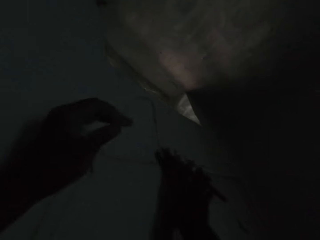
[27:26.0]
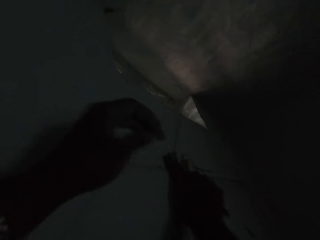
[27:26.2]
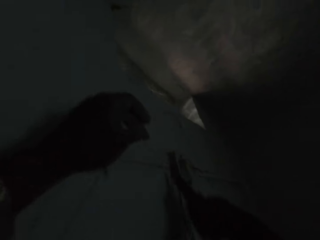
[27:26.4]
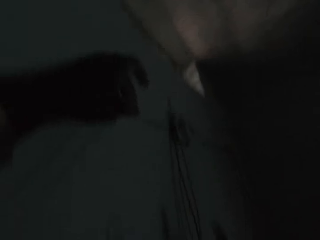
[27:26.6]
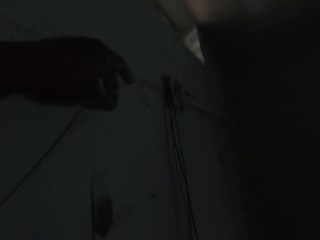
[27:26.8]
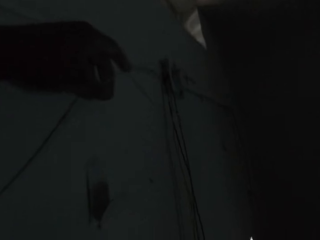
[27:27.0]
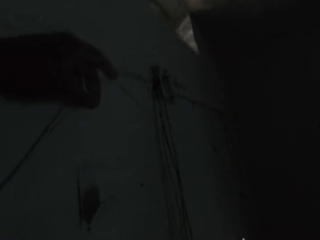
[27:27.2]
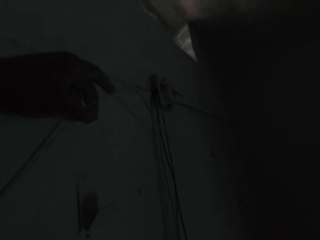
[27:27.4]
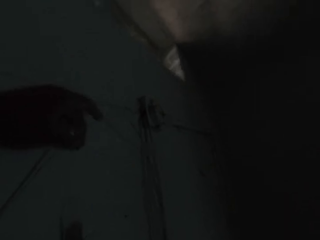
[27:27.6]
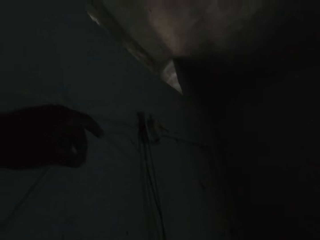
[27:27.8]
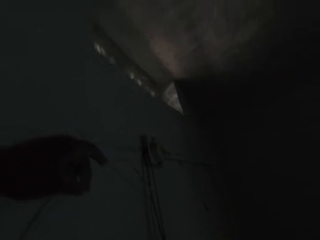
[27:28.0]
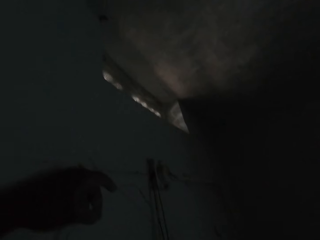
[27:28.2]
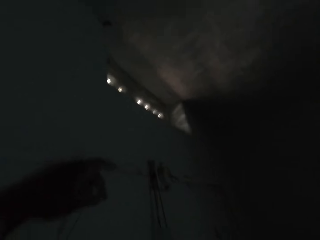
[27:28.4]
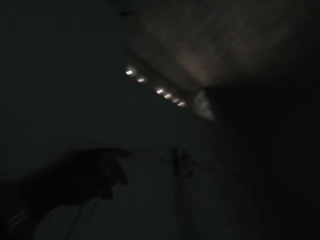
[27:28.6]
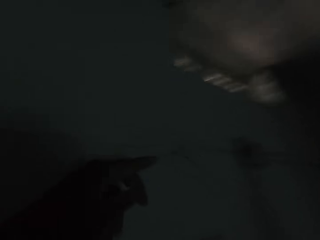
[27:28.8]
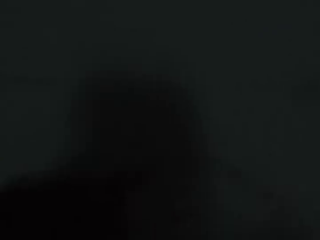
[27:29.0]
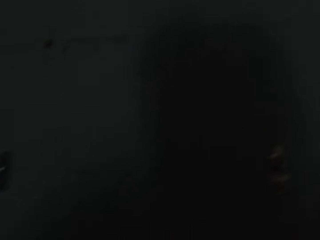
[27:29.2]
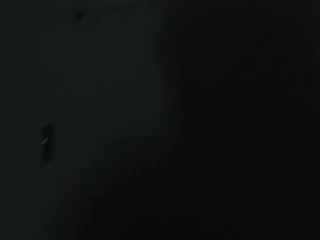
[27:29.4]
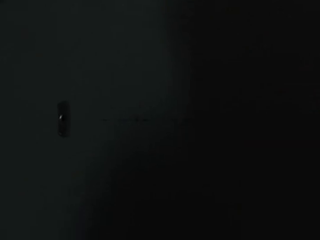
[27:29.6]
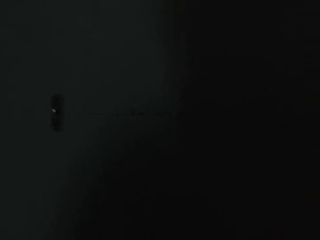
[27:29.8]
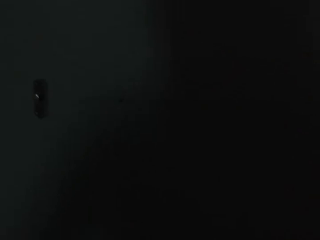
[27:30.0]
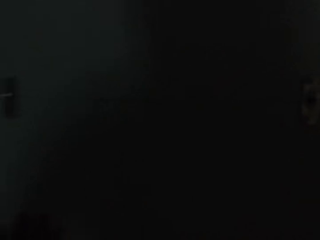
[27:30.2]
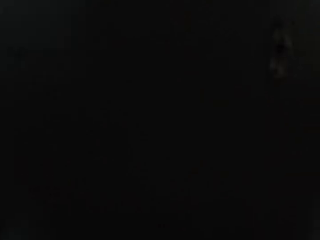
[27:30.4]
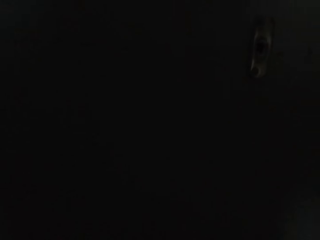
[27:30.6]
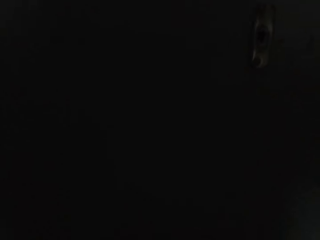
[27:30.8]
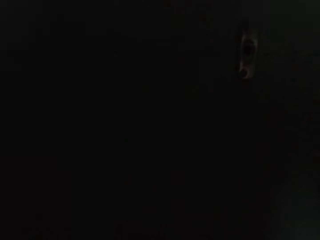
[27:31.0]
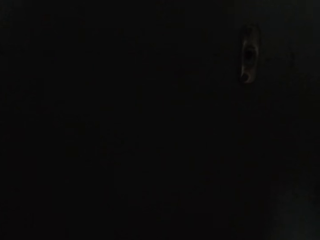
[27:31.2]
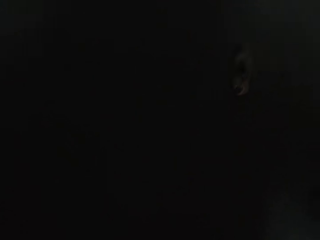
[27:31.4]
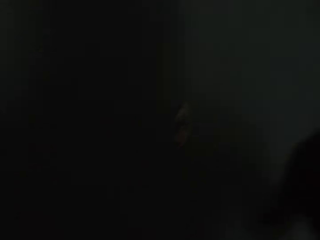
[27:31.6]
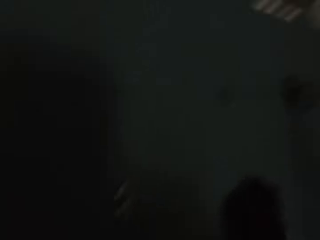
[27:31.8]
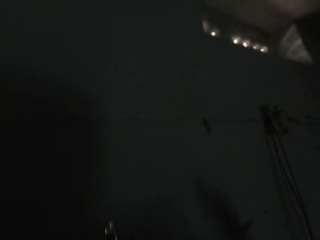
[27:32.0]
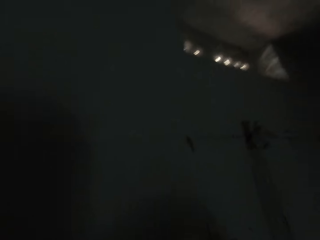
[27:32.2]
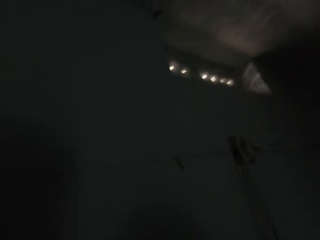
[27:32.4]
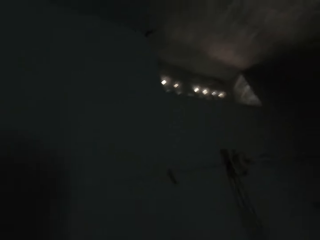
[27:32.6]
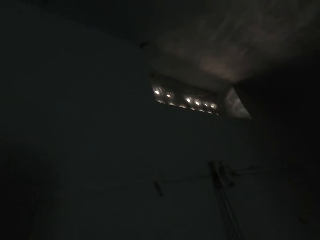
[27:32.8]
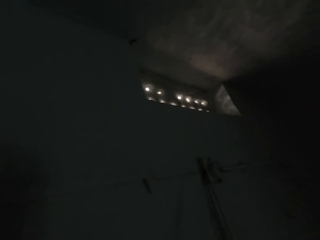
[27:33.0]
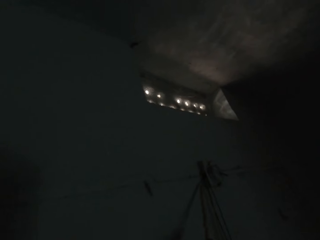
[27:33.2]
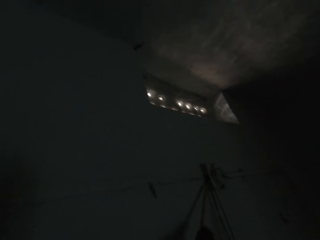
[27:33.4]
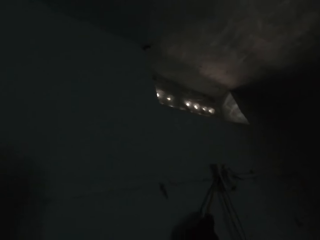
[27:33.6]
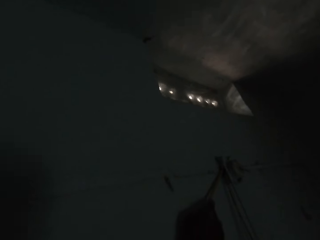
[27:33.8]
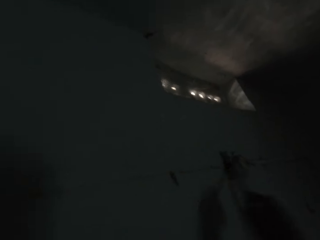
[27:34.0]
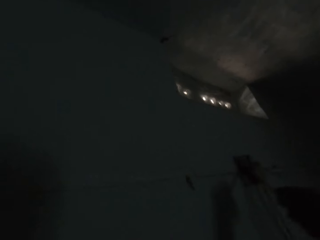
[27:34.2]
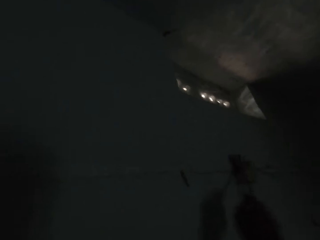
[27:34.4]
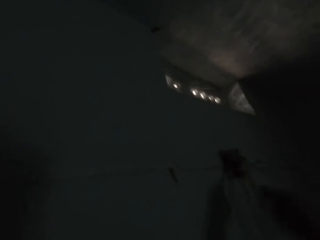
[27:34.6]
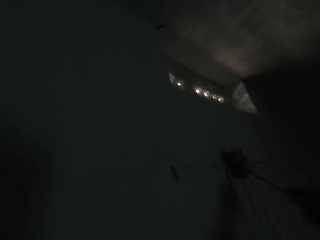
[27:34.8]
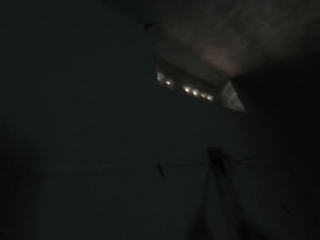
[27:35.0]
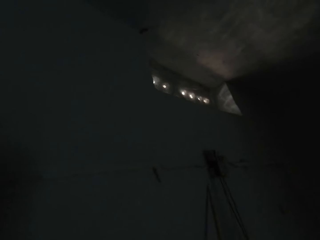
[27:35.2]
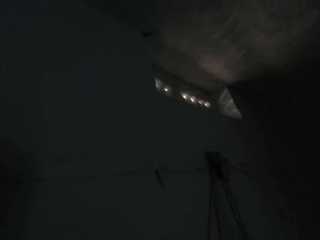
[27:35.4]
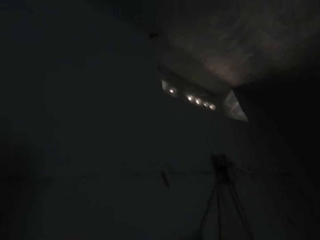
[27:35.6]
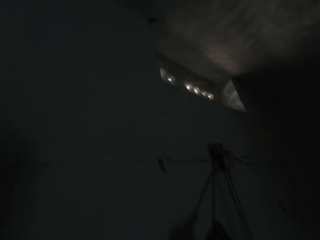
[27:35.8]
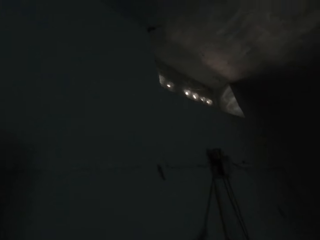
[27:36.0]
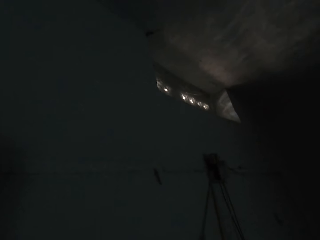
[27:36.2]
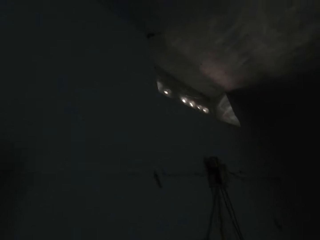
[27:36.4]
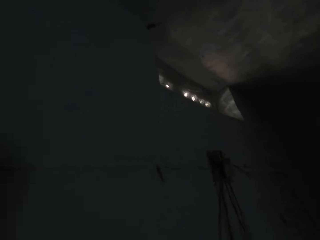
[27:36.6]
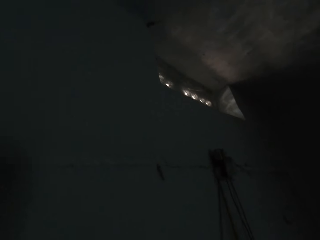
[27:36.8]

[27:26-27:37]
The camera wearer cuts the wire in his left hand with the pliers in his right hand. He drops the cable down. He removes the wire or cable joint from the wall with the screwdriver in his right hand.

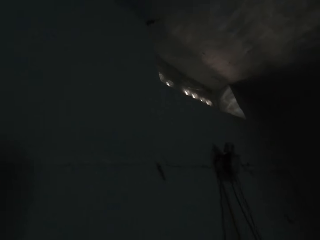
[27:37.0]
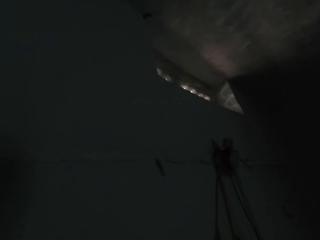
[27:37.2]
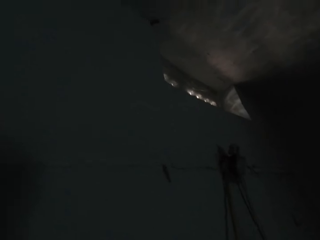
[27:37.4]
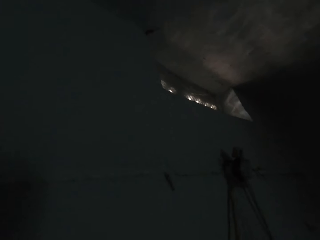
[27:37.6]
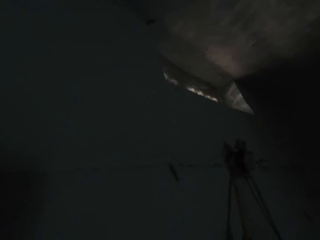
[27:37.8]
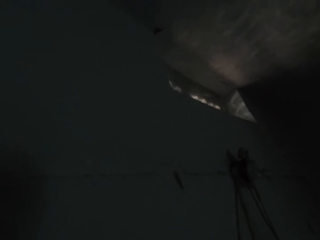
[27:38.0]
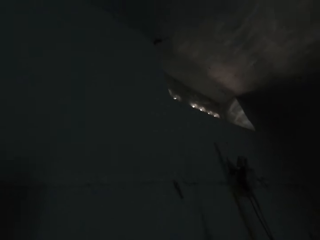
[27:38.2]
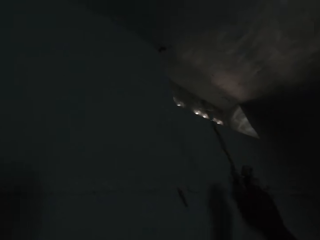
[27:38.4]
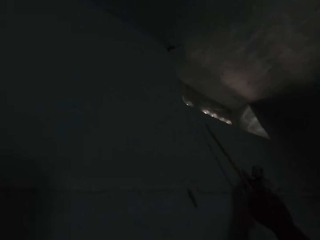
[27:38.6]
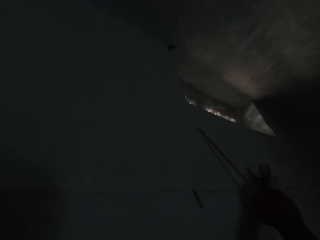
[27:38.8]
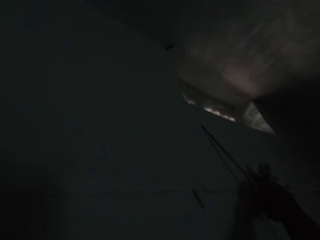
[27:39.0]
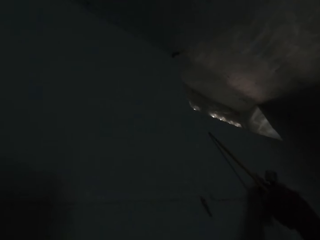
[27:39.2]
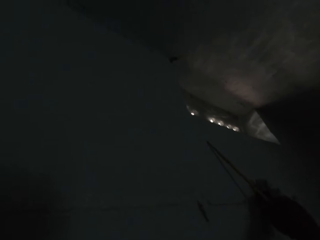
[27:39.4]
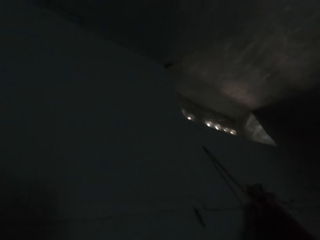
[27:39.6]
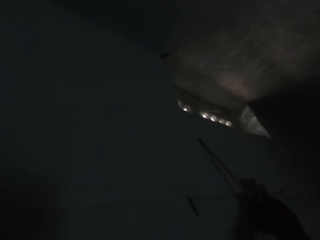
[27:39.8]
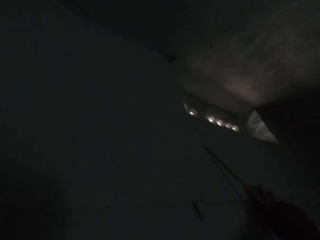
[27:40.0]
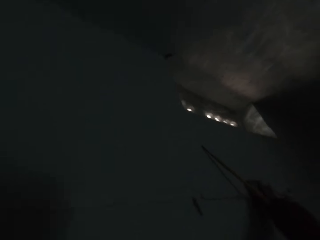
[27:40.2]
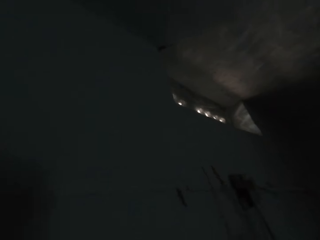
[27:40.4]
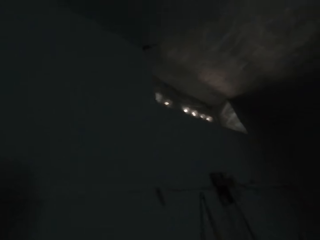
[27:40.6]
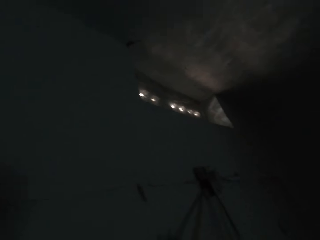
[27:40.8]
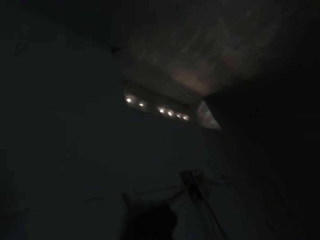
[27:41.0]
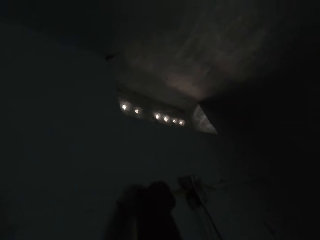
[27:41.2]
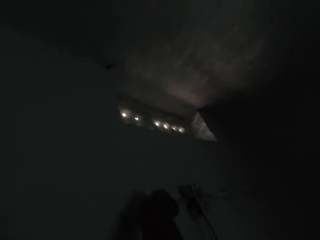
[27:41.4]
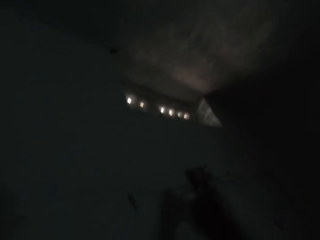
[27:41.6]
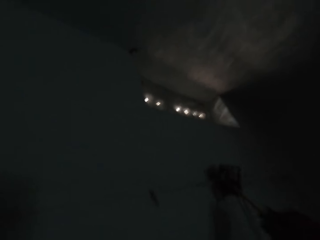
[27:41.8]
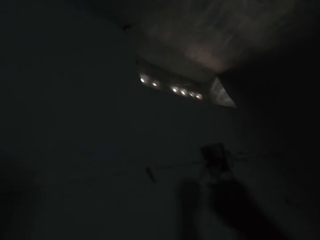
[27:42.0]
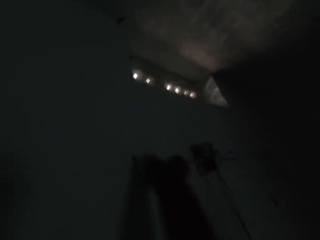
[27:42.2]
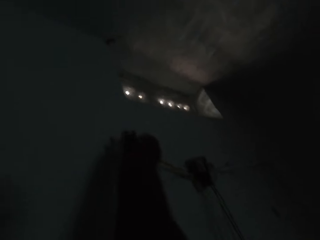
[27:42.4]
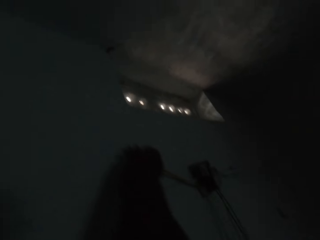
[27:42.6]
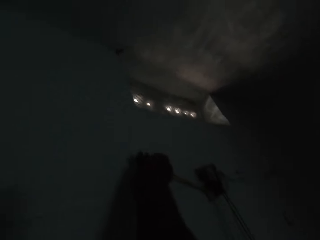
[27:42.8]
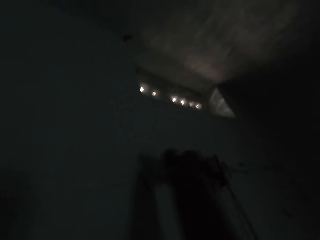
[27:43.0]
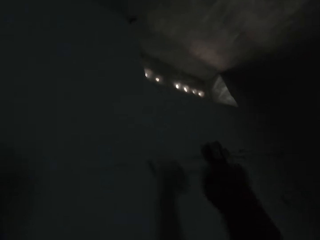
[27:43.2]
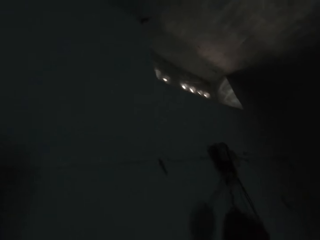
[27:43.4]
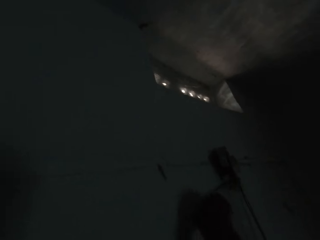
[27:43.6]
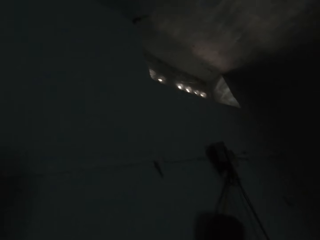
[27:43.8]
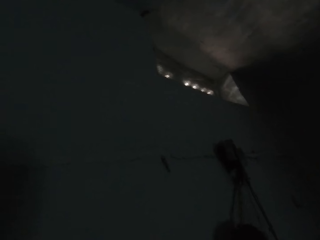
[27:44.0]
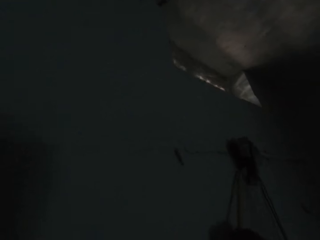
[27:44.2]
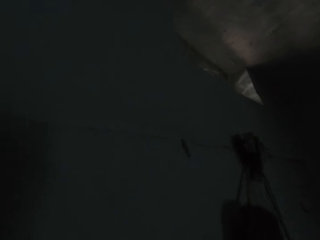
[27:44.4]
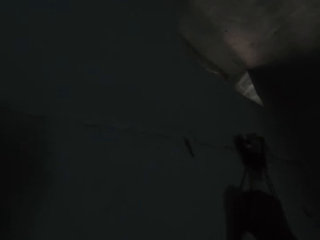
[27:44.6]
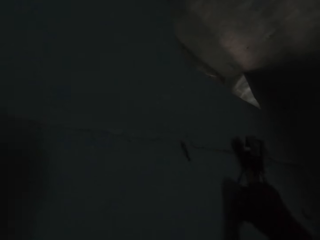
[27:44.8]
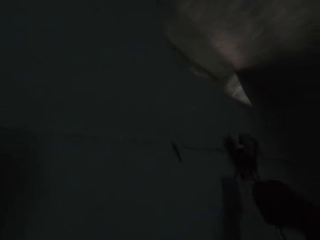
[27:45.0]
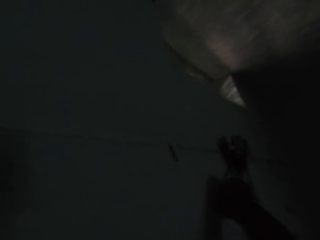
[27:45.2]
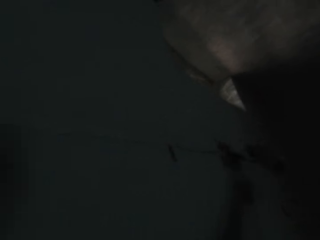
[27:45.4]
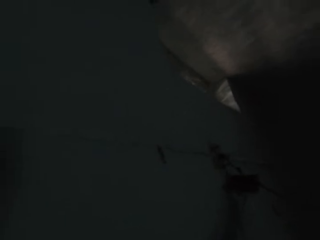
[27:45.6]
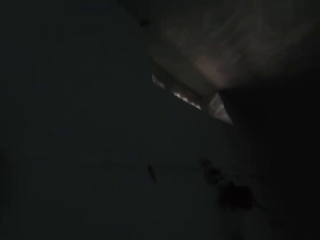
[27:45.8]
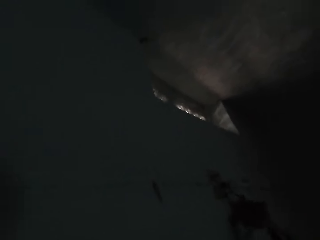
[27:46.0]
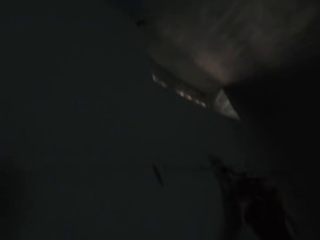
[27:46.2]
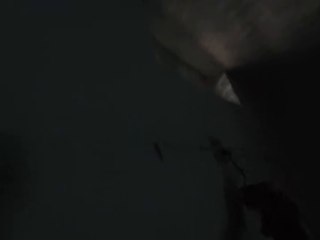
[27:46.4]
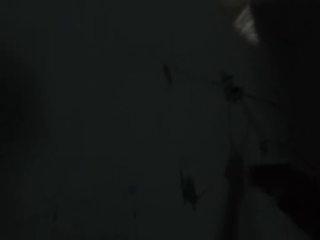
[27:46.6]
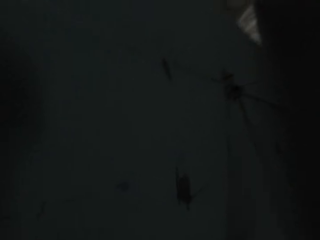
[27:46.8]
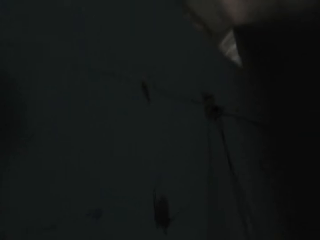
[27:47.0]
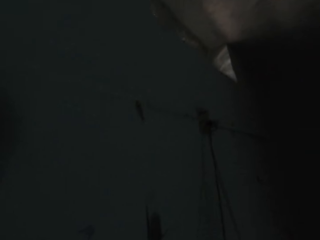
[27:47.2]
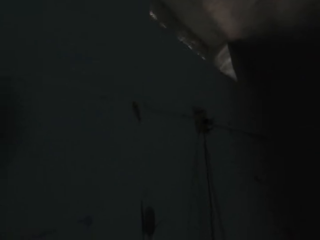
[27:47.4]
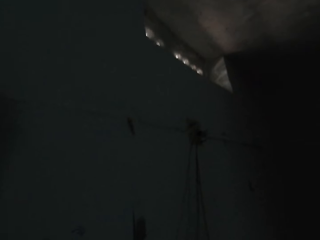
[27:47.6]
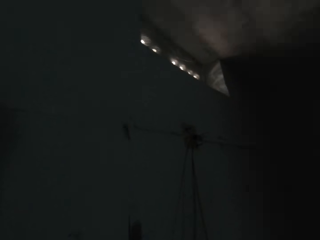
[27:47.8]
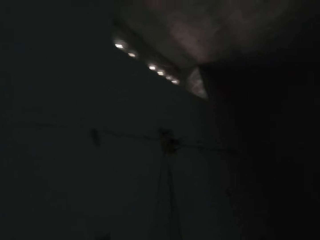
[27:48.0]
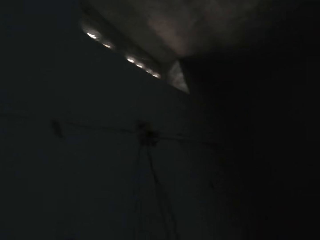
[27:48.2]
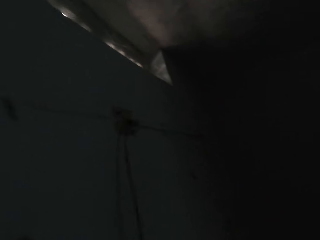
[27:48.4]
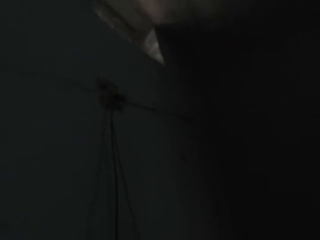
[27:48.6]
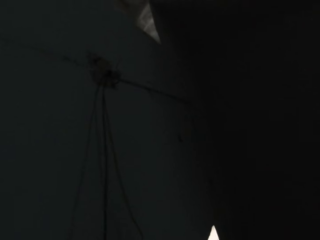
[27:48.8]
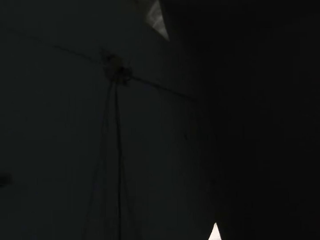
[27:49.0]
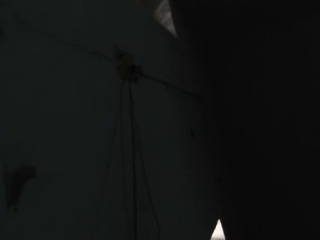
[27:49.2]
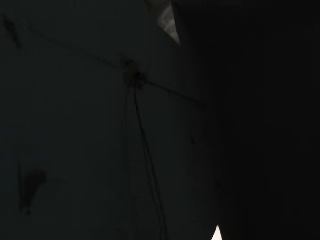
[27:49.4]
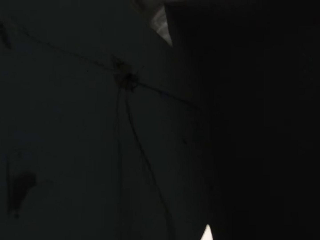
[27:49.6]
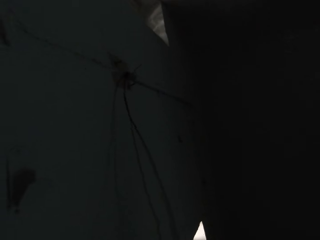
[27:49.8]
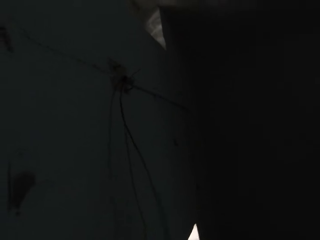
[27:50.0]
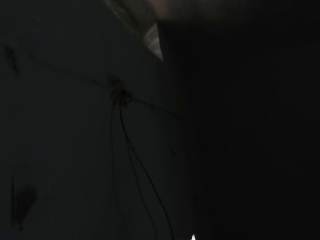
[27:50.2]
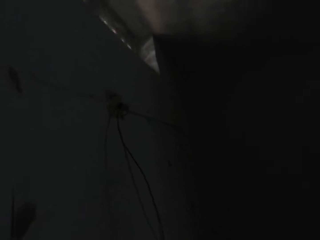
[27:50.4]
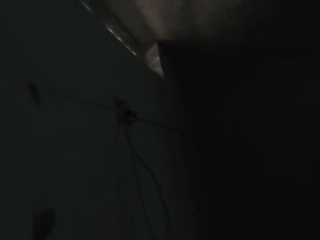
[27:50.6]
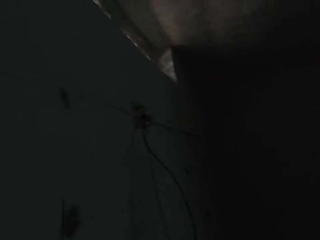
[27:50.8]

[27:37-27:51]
The camera wearer places the screwdriver in his right hand on the wall. He removes the wire from the wall with the screwdriver in his right hand. He drops the cable joint. He pulls the cable on the wall.
